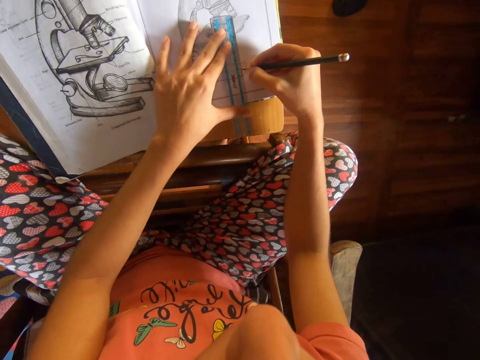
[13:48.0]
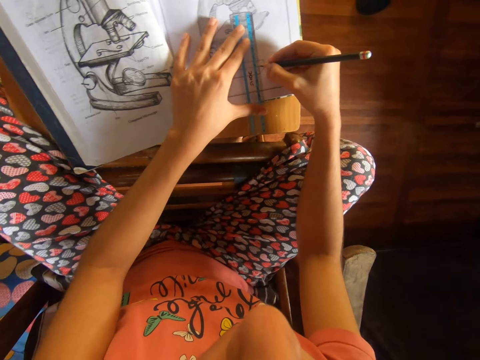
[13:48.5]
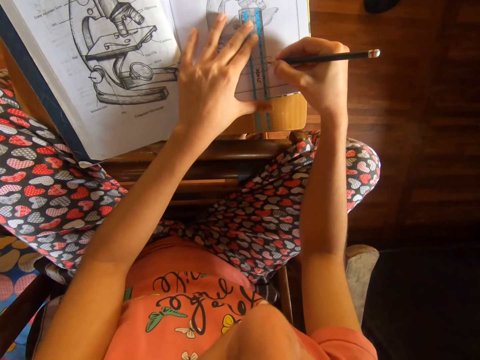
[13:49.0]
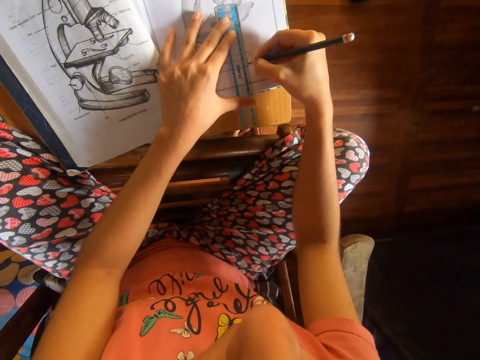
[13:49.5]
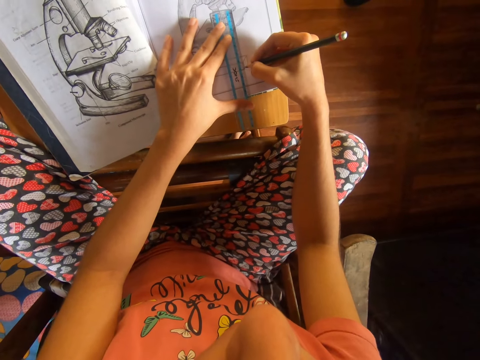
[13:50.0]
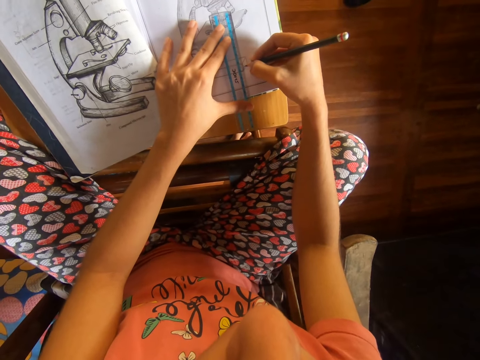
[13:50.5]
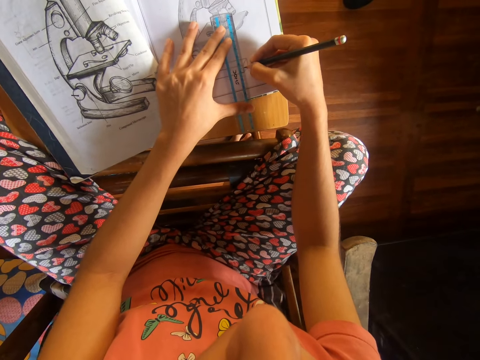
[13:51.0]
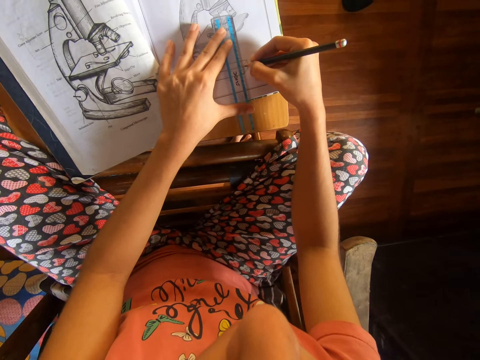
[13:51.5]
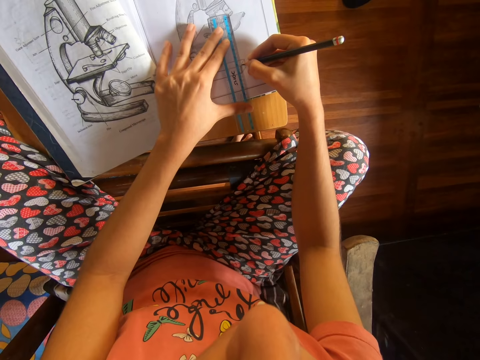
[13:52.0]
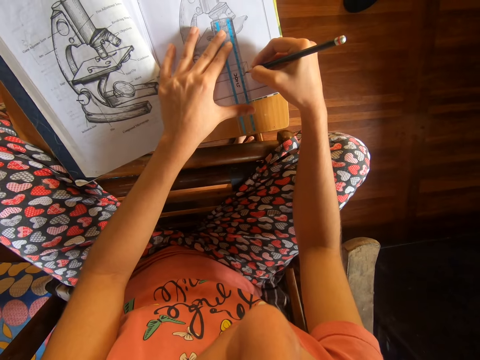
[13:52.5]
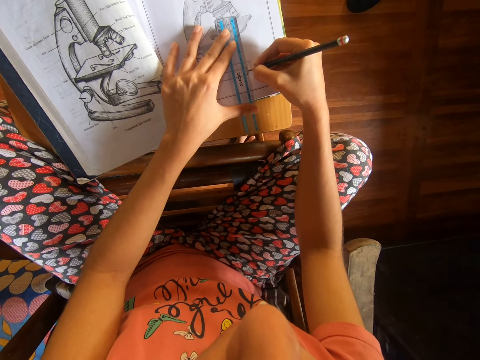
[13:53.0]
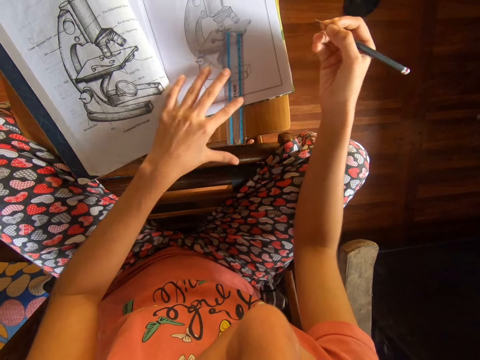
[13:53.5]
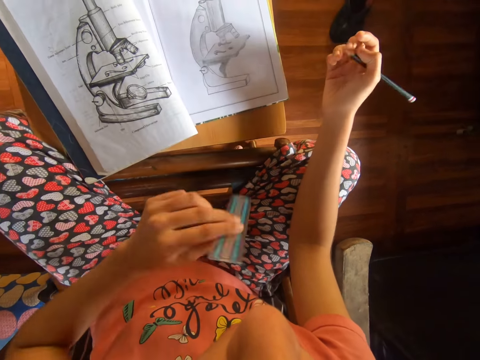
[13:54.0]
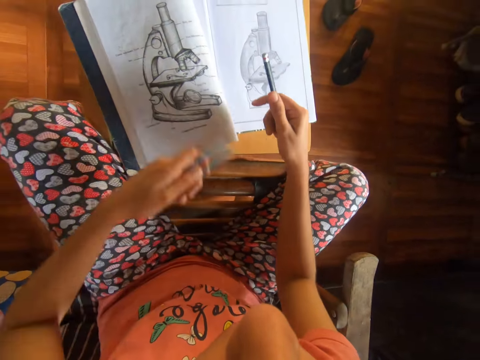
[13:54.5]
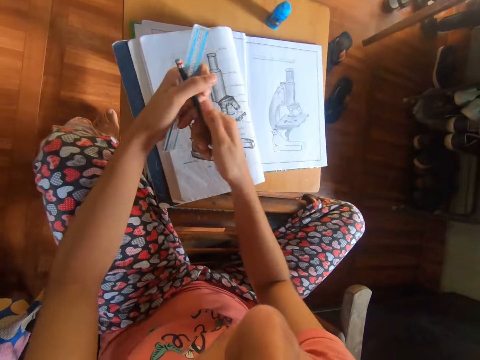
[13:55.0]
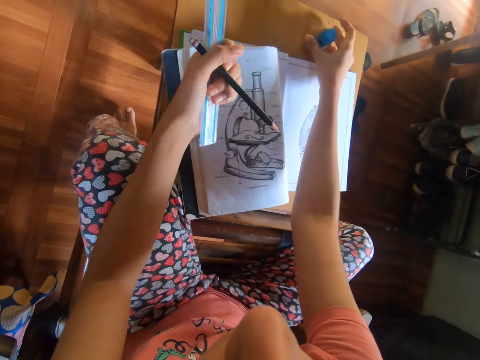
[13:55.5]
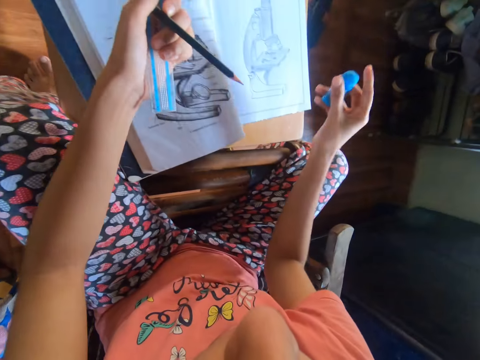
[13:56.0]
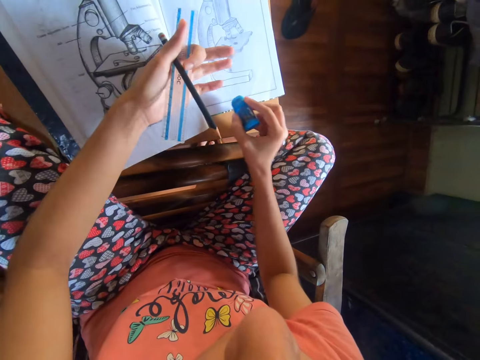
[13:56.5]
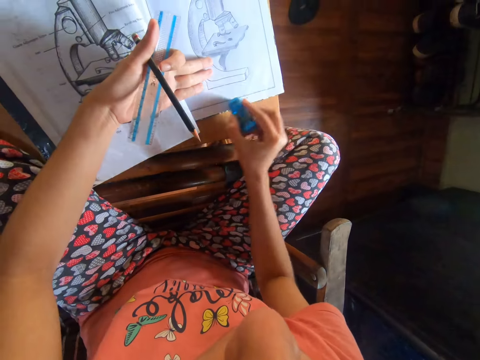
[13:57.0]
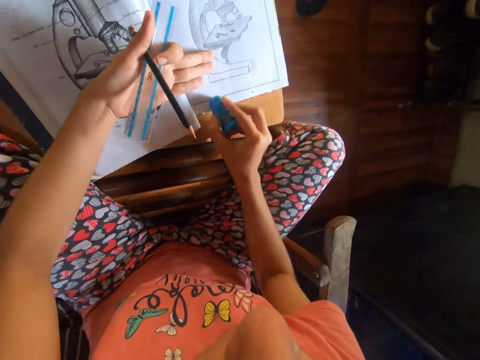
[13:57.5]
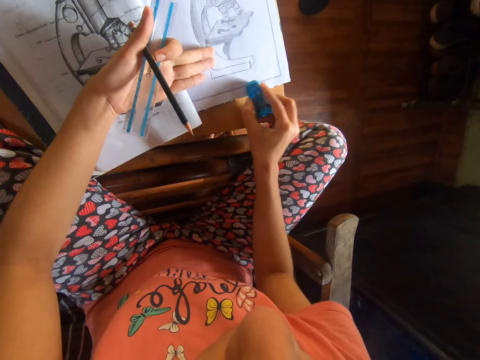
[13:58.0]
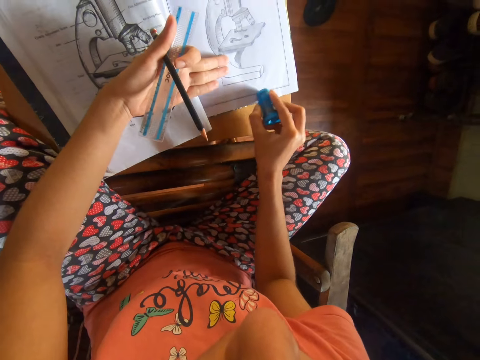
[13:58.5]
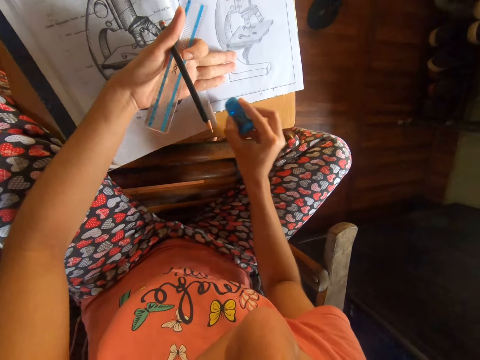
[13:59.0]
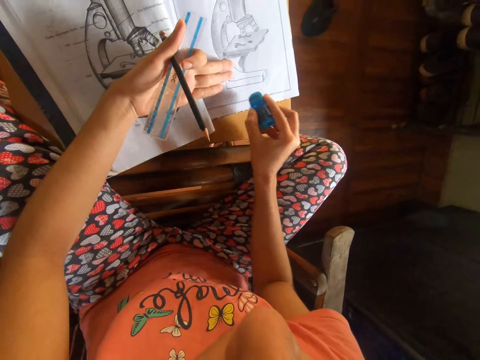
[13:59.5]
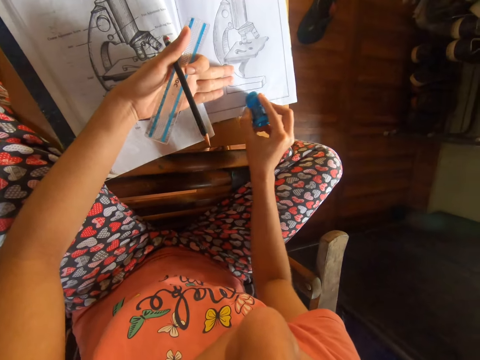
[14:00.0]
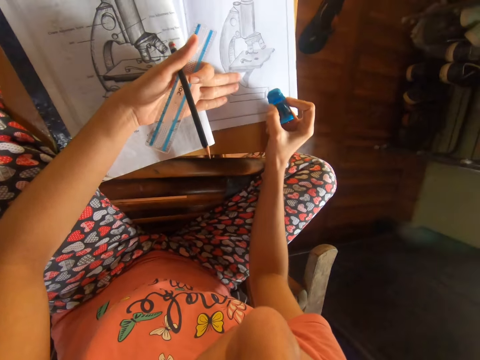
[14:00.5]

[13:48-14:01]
The camera wearer draws the microscope on the workbook with the ruler in her left hand and the pencil in her right hand. She picks up the ruler from the workbook with her left hand. She passes the pencil in her right hand to her left hand. She picks up a rubber eraser from the table with her right hand. She erases sketches on the workbook with the eraser in her right hand.

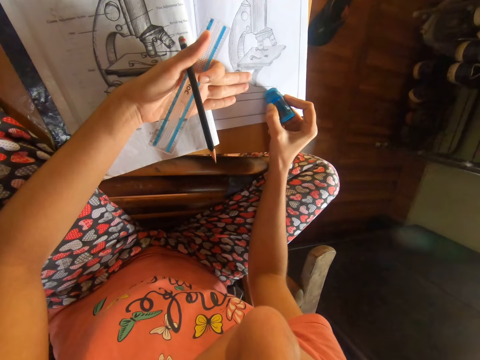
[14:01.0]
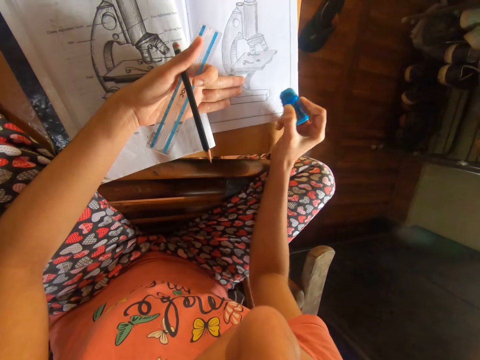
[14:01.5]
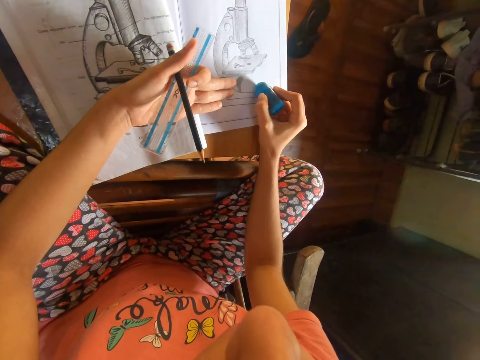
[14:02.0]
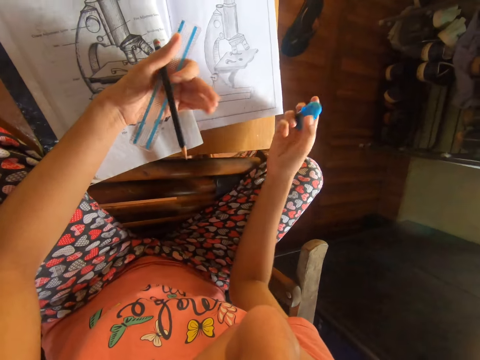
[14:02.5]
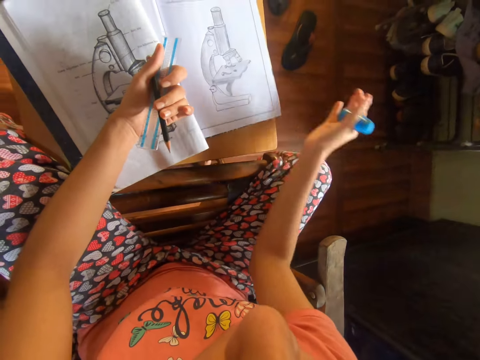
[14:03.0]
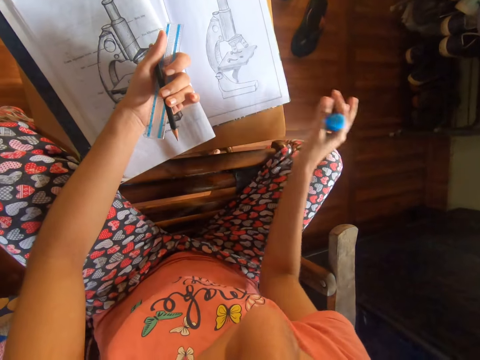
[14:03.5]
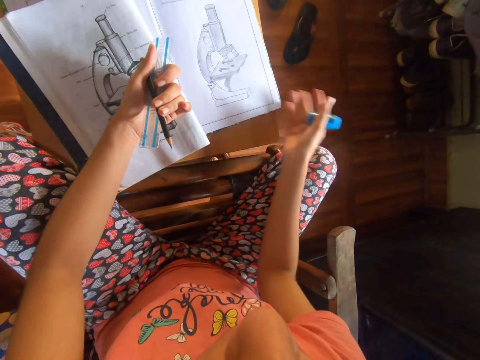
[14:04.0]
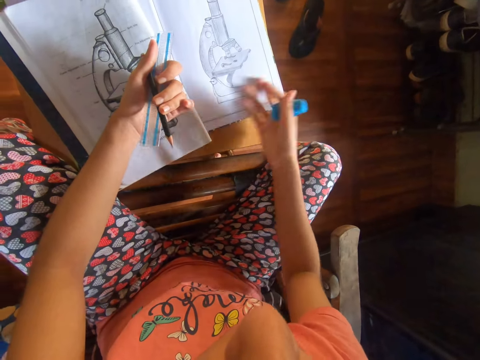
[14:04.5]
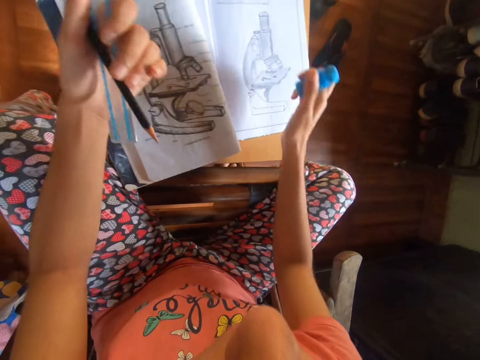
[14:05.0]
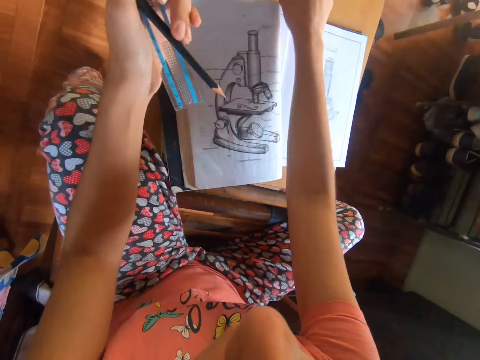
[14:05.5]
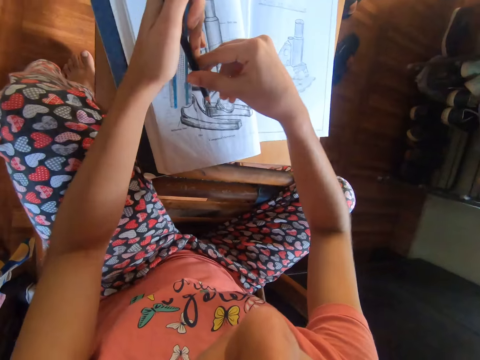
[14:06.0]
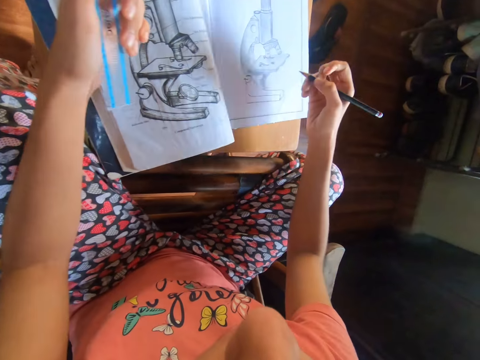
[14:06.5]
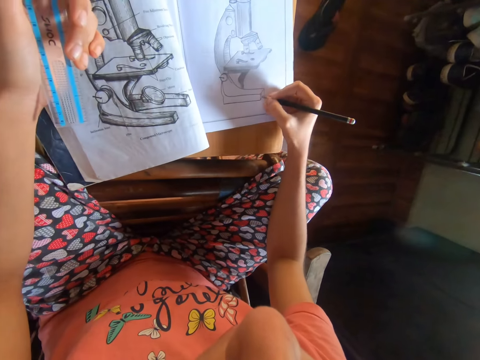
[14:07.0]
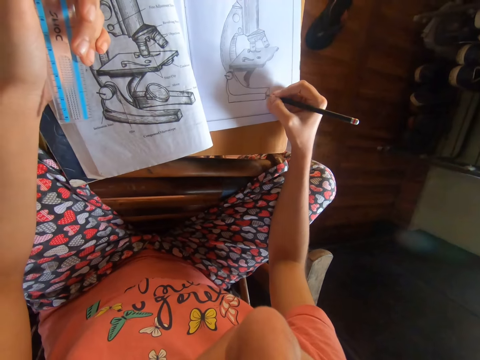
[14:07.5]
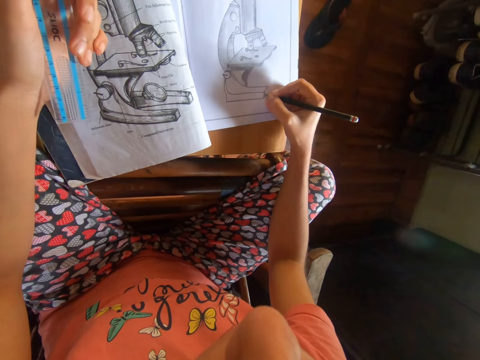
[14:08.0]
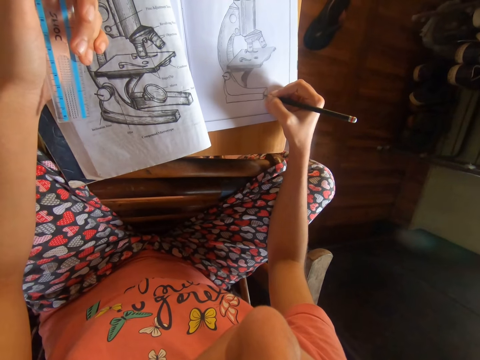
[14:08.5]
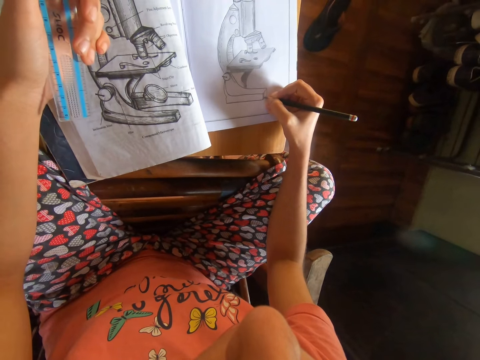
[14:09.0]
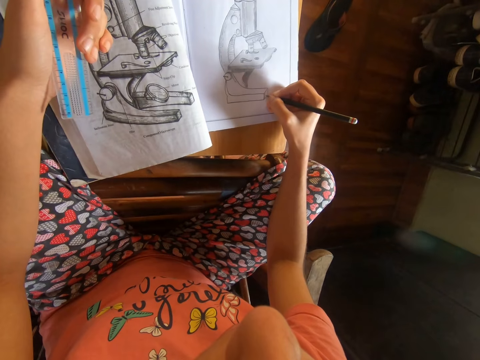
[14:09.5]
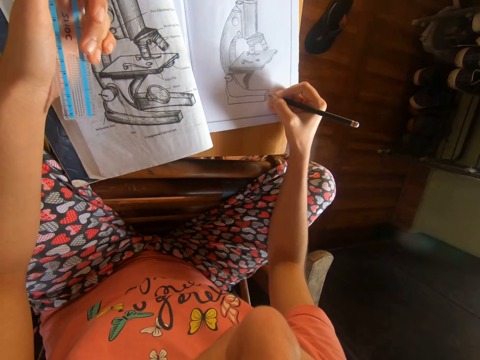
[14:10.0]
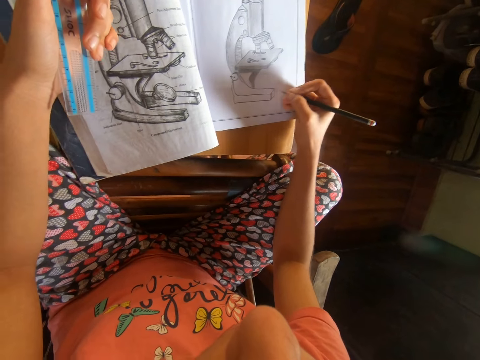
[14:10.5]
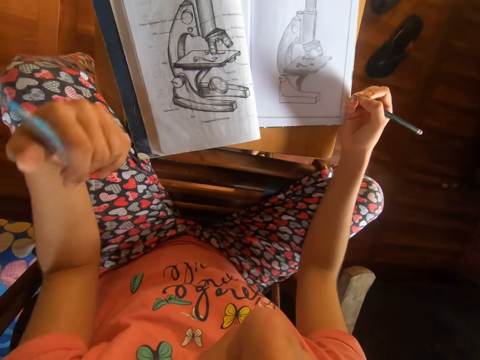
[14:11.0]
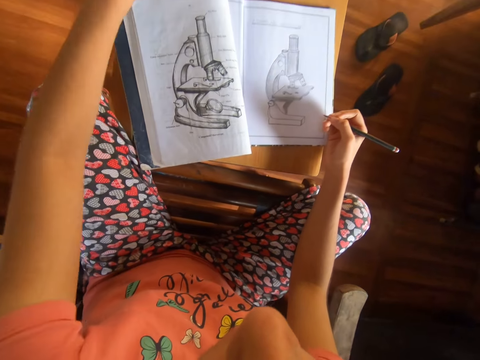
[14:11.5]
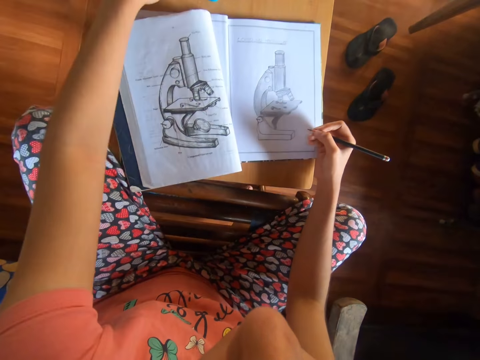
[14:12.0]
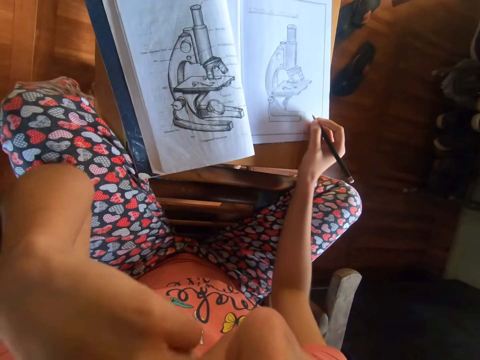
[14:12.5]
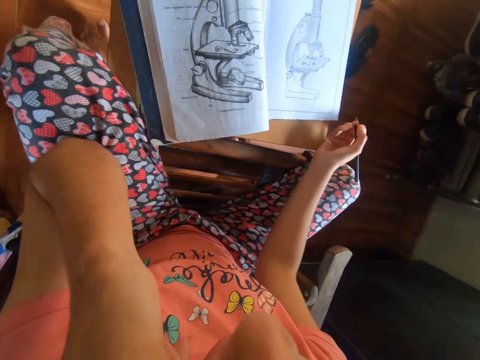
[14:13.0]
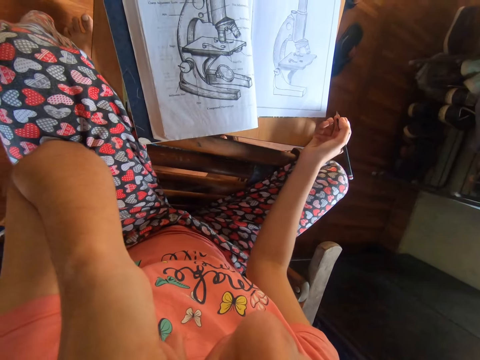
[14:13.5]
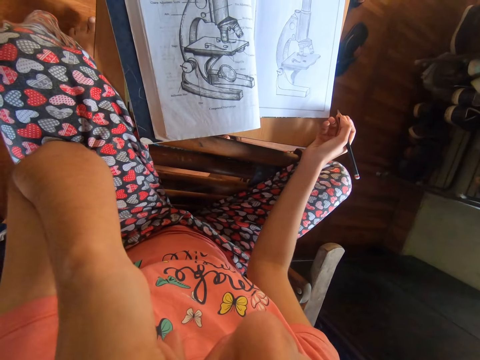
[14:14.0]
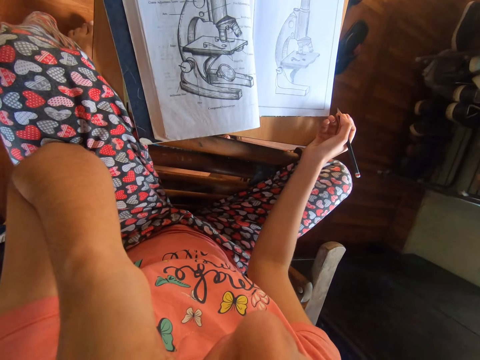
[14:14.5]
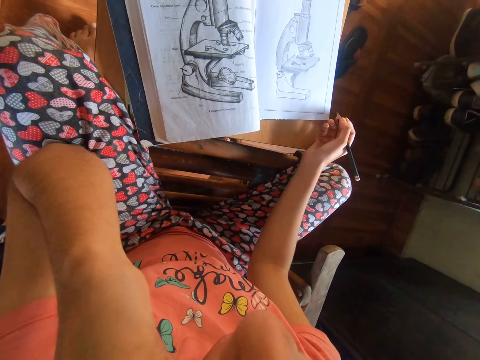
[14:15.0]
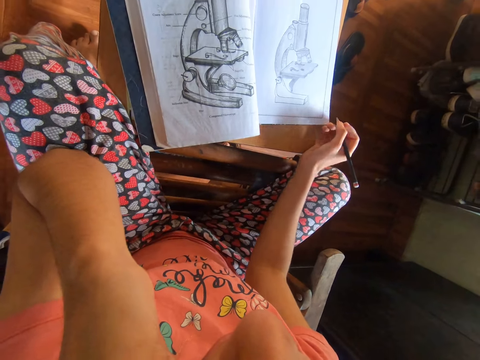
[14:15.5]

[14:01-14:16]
The camera wearer wipes the workbook with her right hand. She drops the eraser on the table with her right hand. She picks the pencil in her left hand with her right hand. She draws the microscope on the workbook with the pencil in her right hand. She sits on the chair on the floor. She drops the ruler on the table with her left hand. She raises her left hand to her chin.
